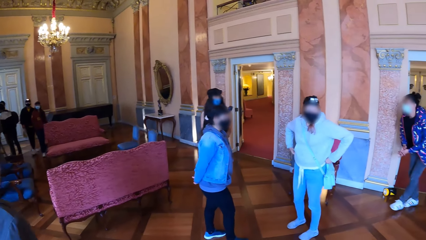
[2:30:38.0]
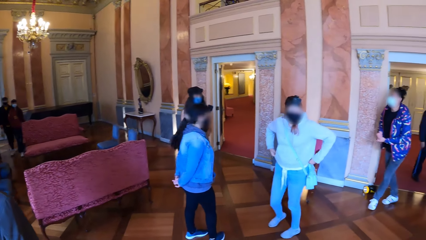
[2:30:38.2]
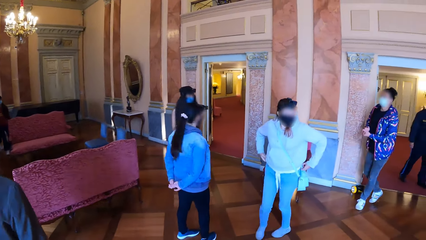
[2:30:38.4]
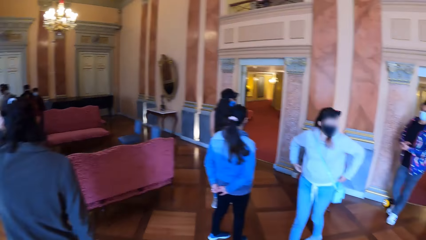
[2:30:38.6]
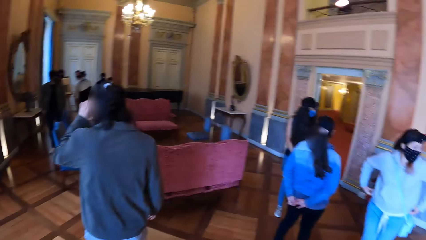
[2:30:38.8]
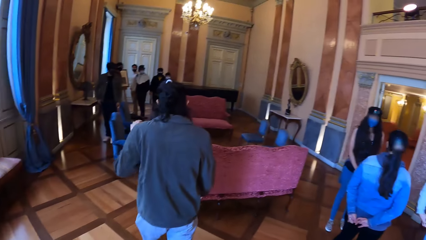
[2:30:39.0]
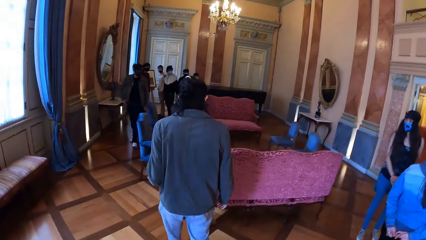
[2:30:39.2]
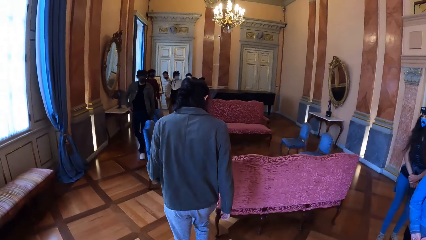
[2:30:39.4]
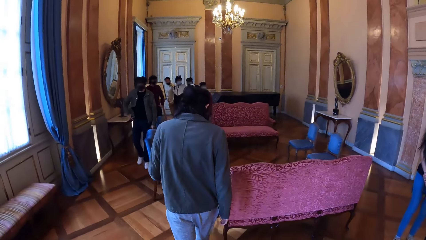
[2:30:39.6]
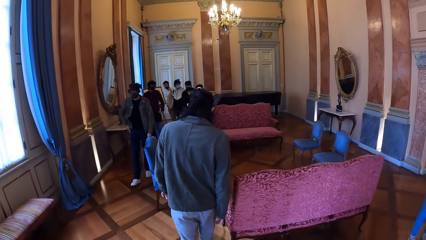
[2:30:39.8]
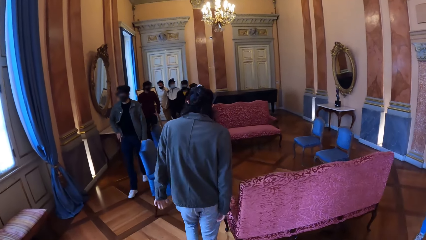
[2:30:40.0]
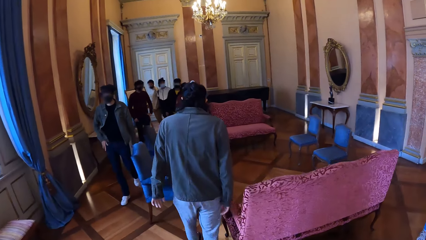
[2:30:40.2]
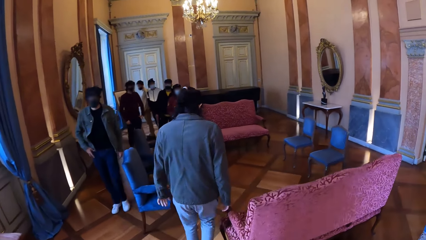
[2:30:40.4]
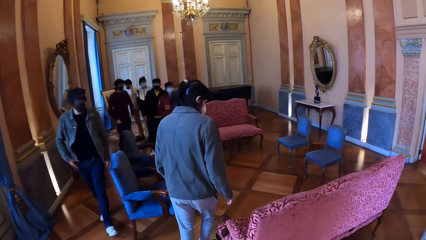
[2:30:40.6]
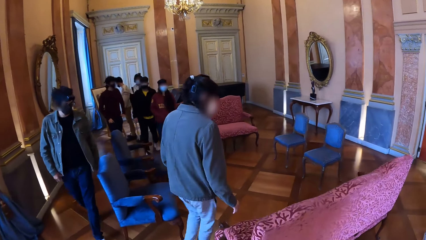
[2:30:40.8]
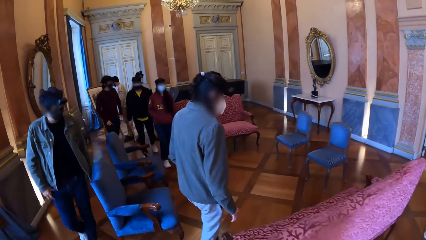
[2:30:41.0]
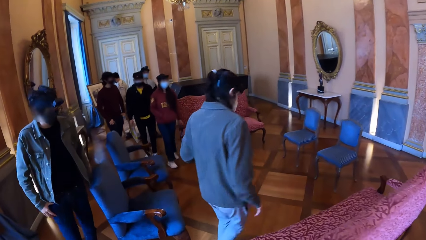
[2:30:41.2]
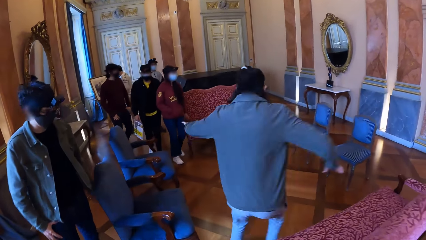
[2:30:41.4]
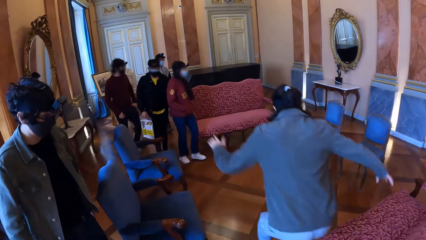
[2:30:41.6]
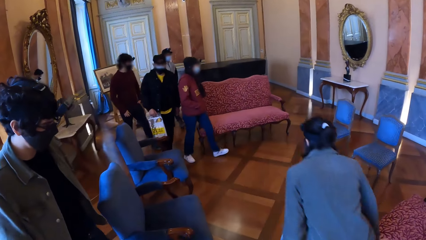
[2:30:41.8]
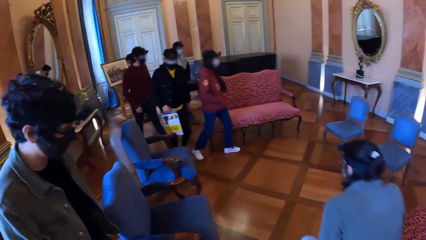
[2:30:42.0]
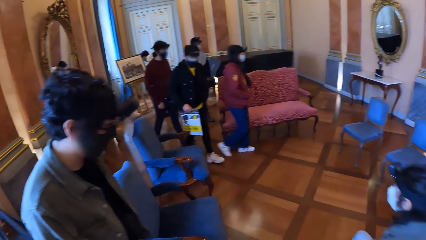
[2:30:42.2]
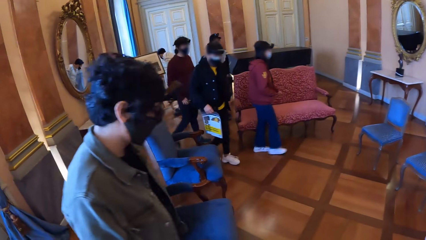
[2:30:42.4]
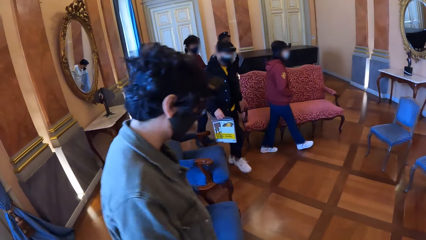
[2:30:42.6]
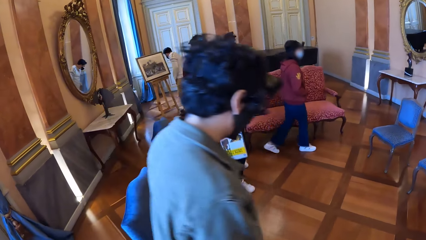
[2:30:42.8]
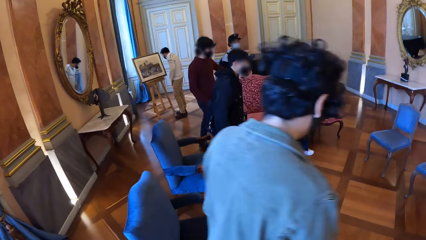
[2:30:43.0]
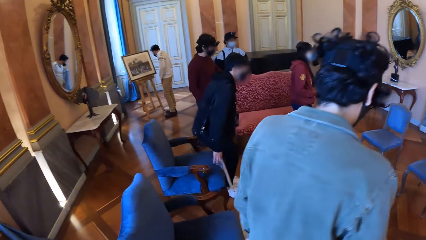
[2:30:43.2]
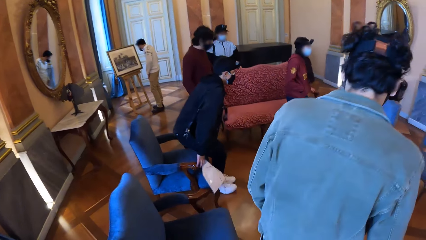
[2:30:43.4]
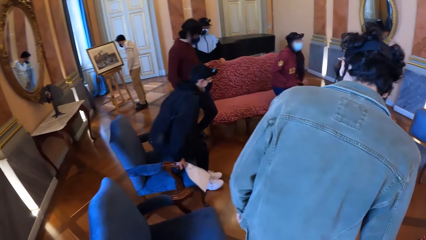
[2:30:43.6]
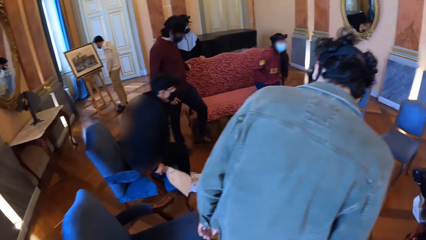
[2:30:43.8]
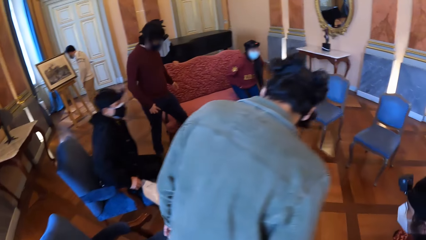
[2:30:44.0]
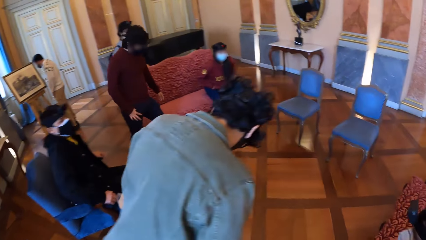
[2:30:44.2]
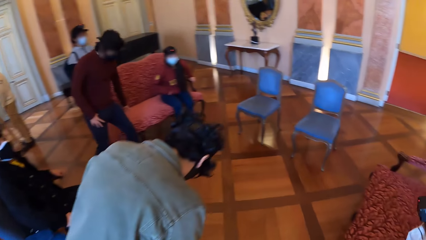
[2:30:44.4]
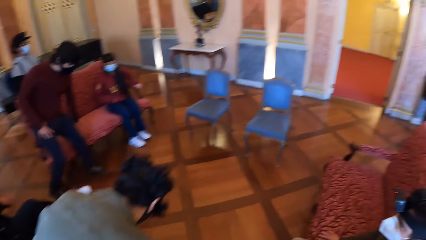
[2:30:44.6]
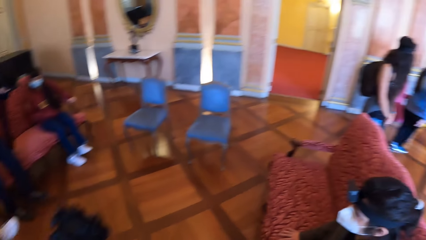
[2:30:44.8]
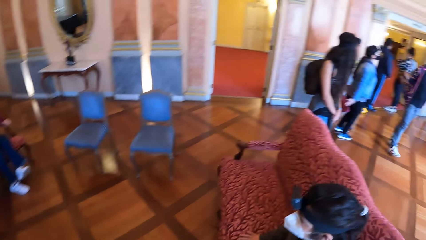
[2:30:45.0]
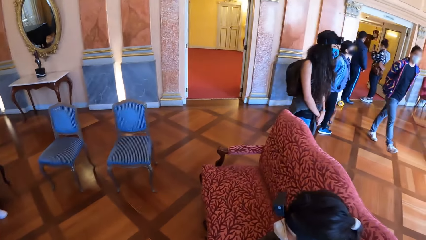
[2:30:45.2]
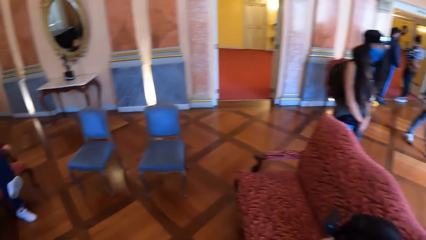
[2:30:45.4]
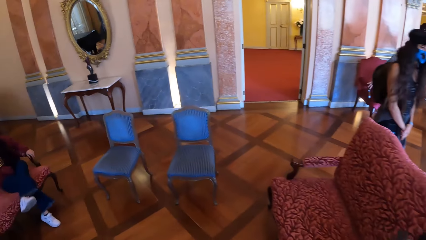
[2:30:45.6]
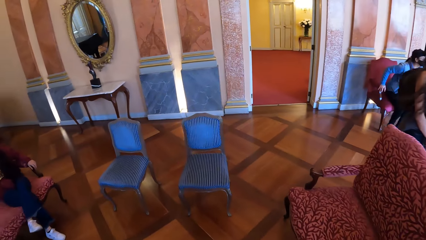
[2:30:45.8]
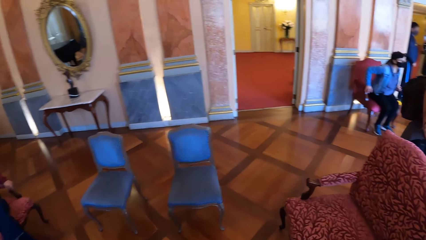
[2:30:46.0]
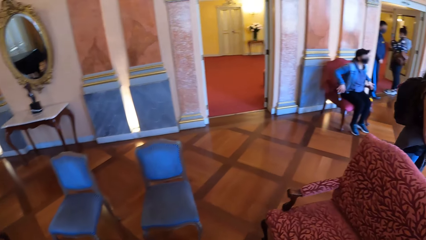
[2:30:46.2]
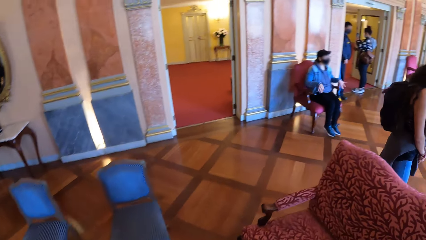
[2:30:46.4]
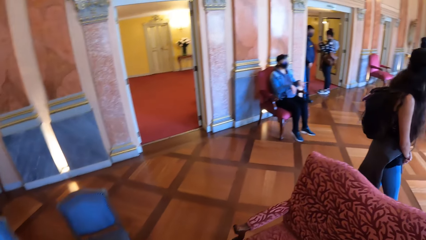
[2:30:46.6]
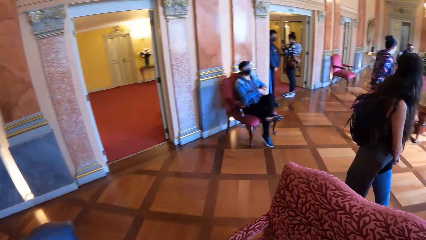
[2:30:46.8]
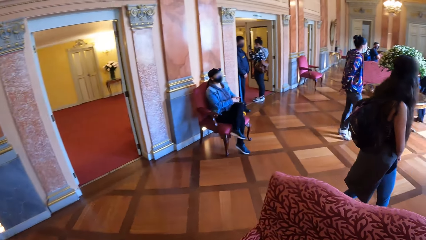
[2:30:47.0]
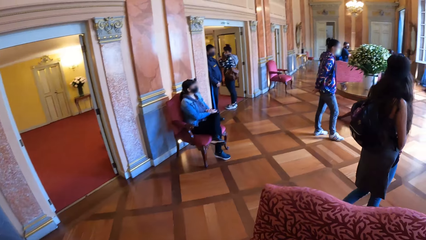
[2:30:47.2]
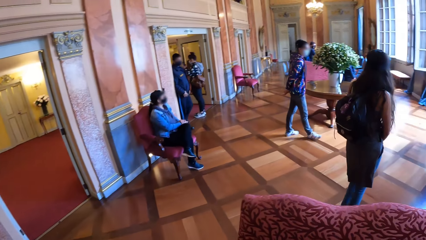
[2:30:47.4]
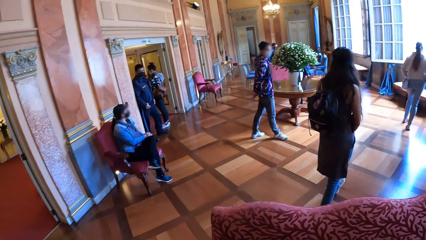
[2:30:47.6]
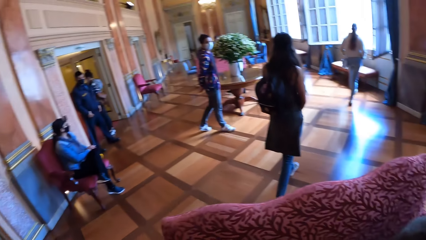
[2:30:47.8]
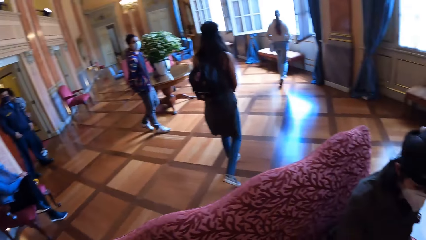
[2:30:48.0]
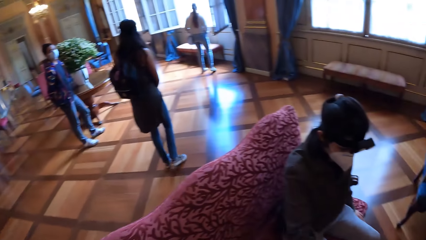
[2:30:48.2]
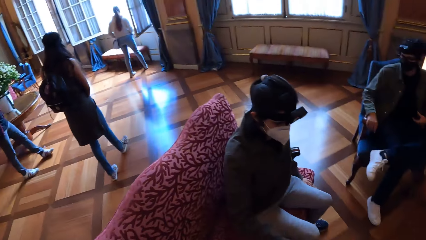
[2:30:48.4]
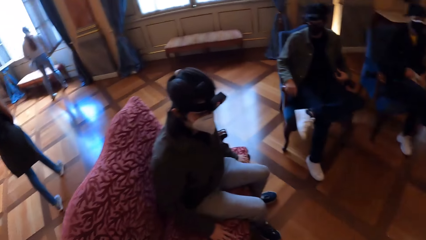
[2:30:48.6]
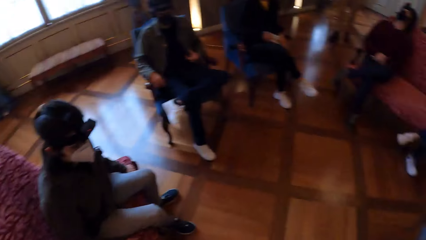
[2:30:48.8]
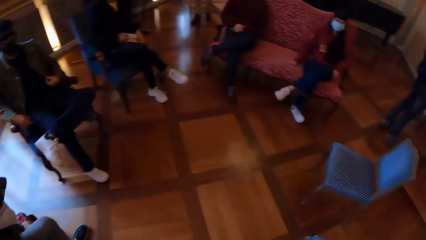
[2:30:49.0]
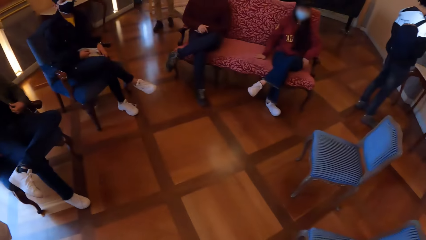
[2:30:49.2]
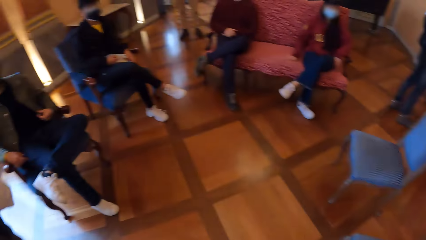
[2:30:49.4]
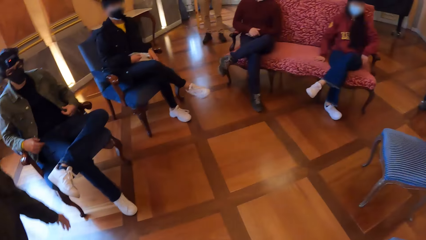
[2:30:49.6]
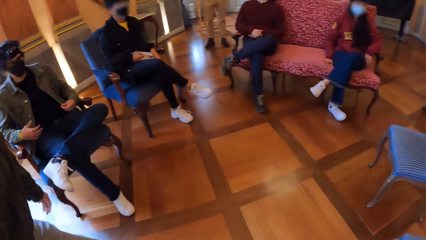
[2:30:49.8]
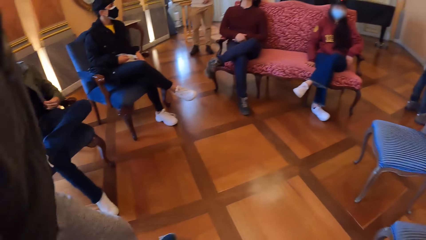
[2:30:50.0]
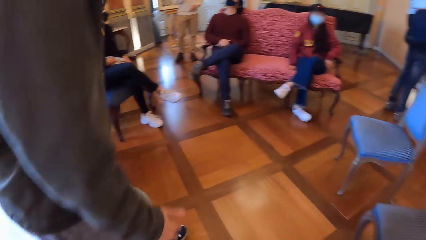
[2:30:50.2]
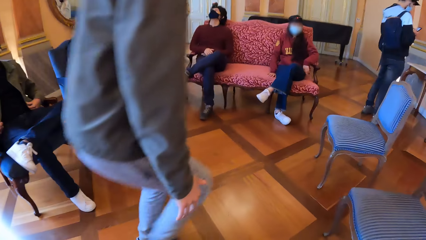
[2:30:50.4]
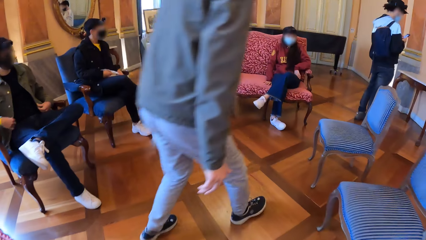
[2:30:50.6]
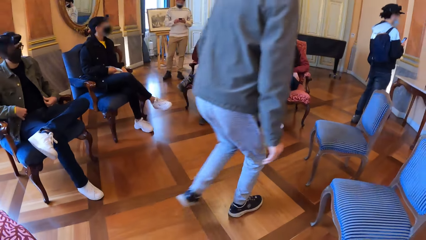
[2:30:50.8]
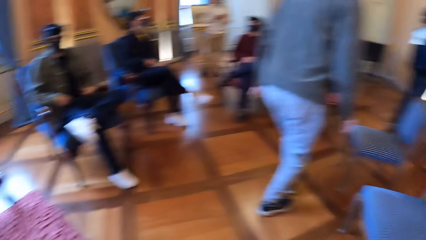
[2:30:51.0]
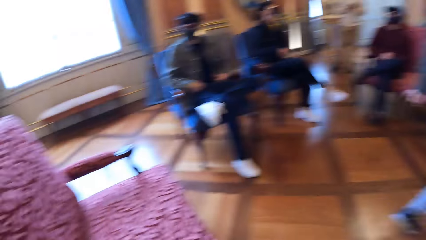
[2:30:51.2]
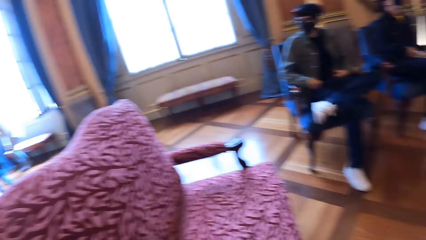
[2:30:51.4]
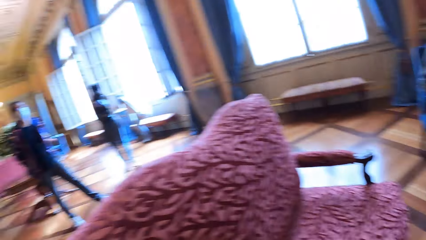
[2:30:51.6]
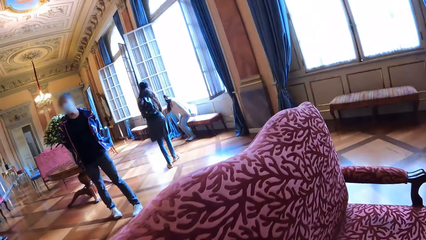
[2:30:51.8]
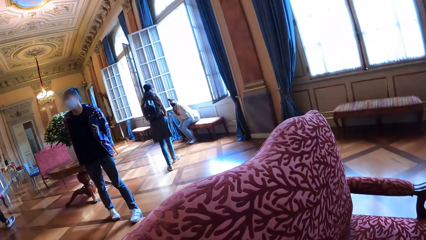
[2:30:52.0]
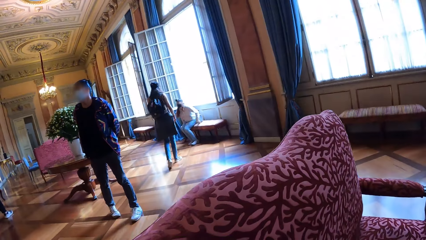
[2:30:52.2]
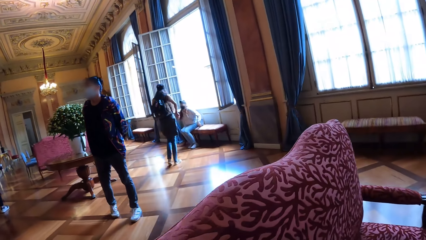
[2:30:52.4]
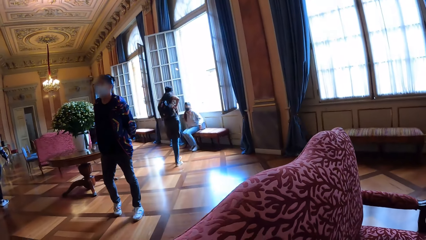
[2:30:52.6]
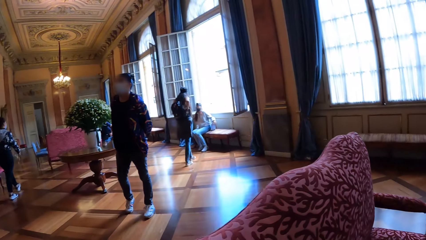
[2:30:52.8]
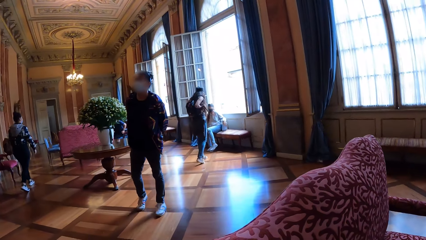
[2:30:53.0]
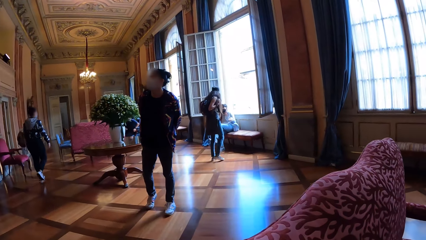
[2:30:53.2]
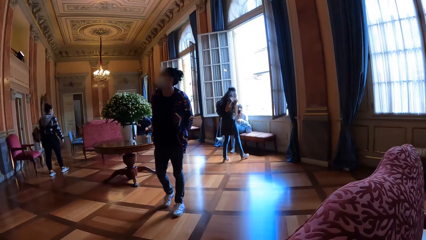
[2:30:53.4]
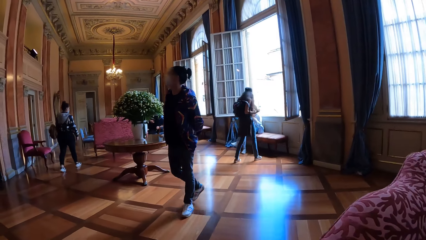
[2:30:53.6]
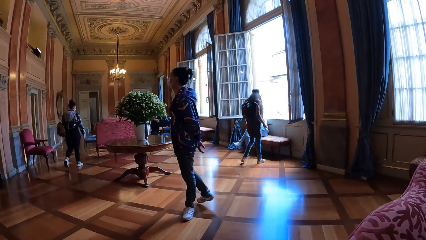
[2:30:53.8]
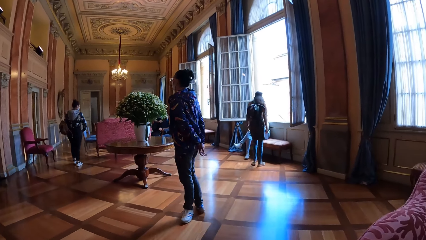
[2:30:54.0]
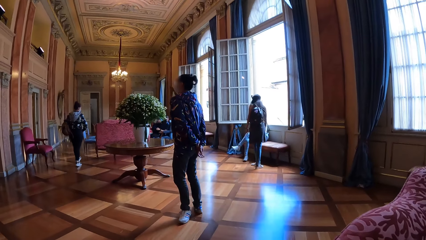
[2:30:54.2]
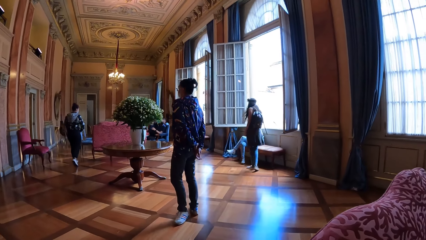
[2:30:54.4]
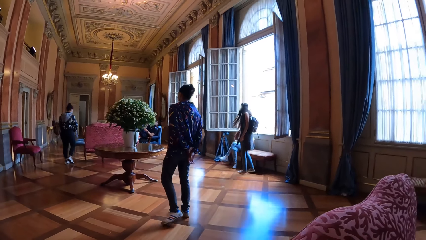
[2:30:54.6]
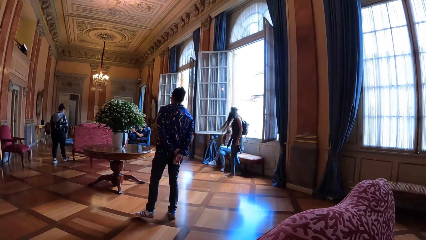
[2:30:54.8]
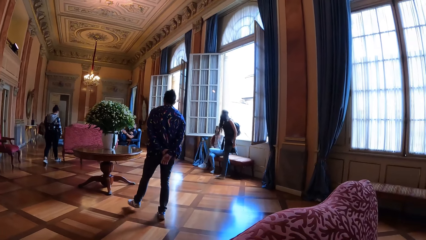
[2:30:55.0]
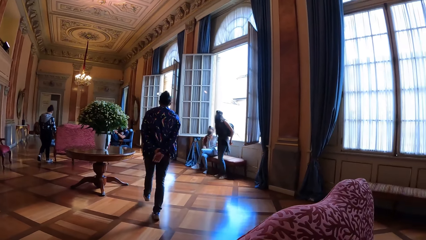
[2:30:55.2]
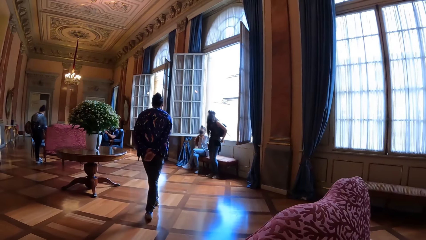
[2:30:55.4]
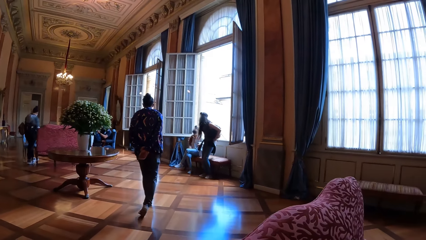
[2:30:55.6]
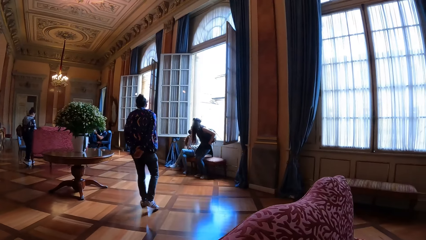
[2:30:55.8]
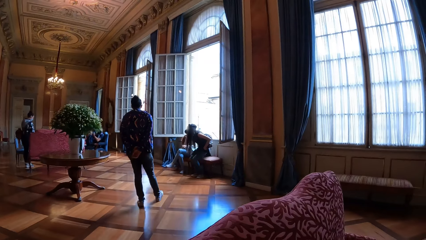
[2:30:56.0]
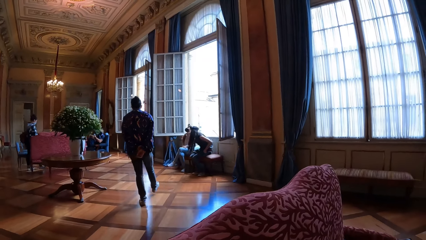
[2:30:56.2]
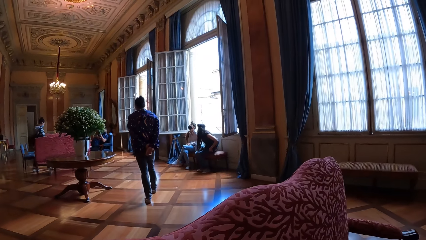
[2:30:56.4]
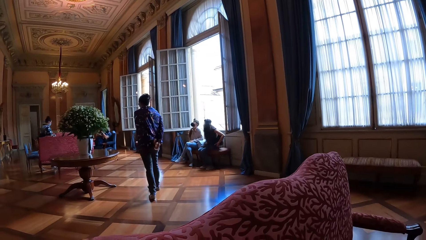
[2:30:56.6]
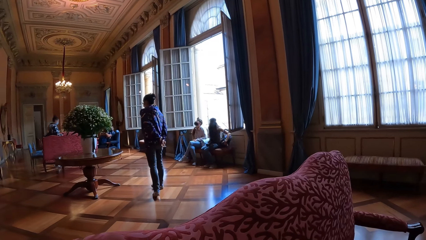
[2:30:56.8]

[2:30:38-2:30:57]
The camera wearer walks towards the chair. They turn around. They look around.
